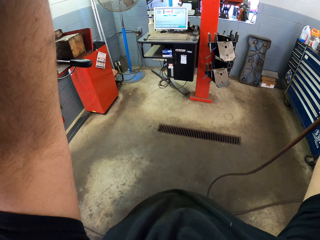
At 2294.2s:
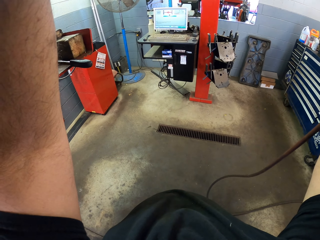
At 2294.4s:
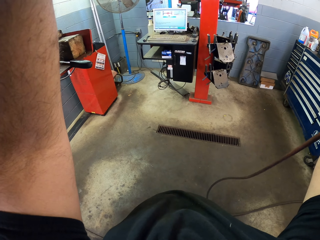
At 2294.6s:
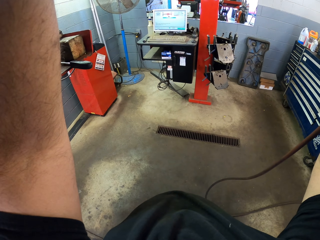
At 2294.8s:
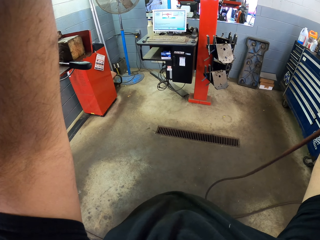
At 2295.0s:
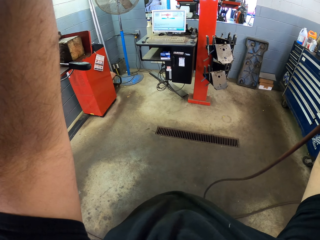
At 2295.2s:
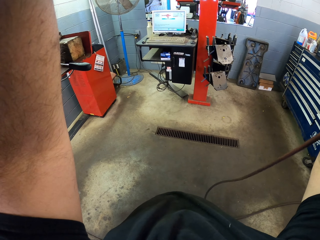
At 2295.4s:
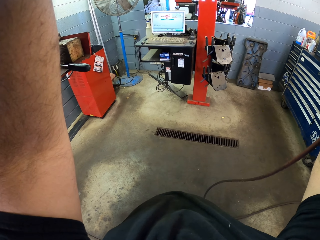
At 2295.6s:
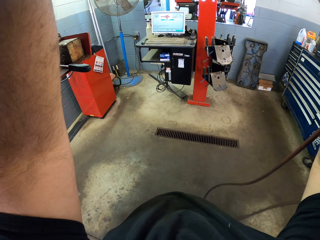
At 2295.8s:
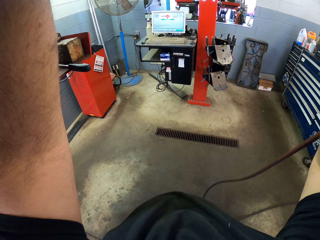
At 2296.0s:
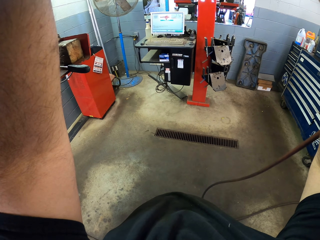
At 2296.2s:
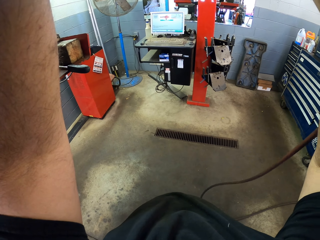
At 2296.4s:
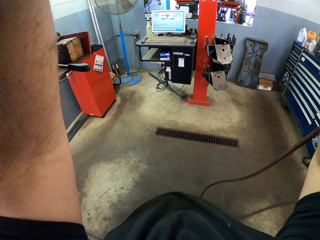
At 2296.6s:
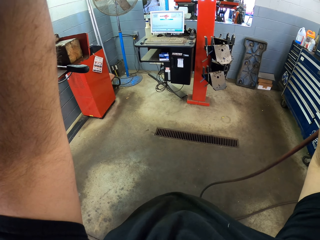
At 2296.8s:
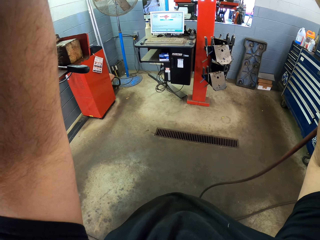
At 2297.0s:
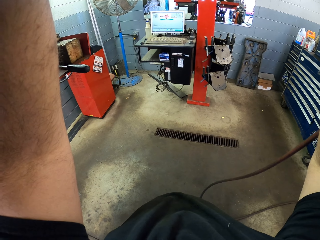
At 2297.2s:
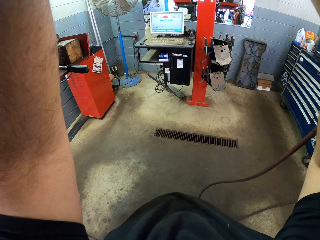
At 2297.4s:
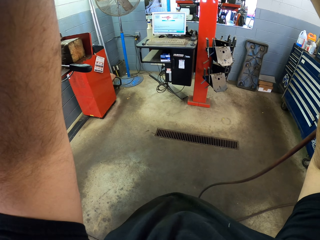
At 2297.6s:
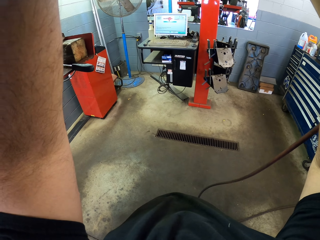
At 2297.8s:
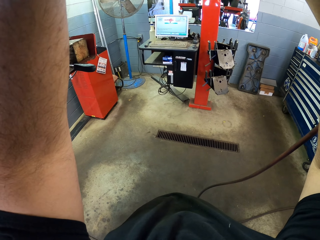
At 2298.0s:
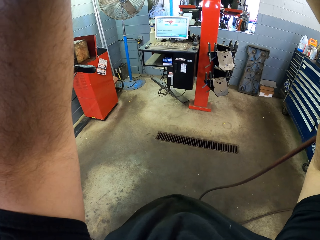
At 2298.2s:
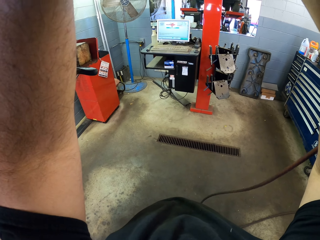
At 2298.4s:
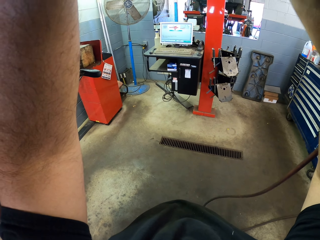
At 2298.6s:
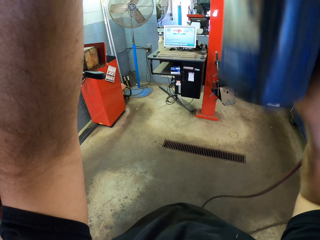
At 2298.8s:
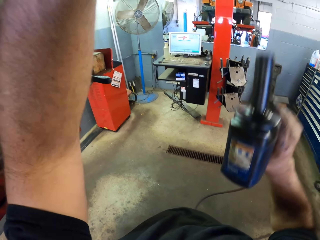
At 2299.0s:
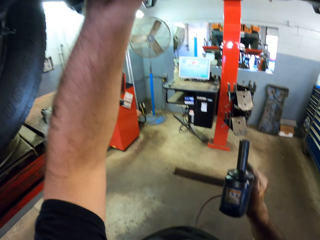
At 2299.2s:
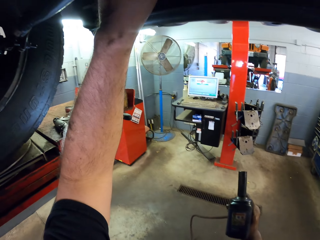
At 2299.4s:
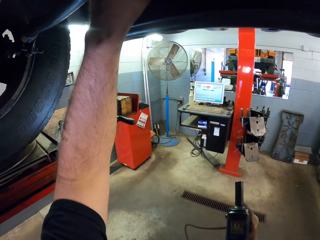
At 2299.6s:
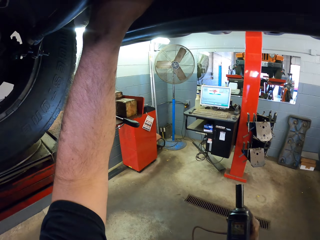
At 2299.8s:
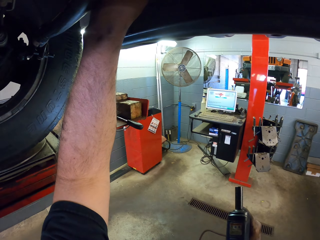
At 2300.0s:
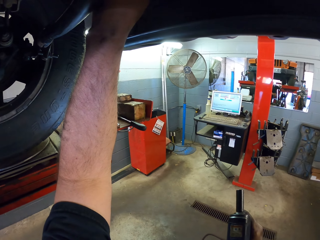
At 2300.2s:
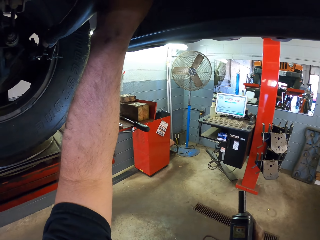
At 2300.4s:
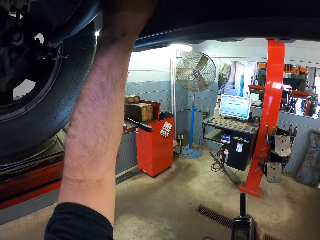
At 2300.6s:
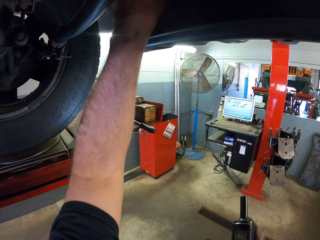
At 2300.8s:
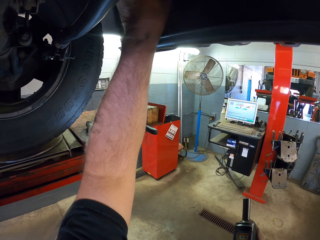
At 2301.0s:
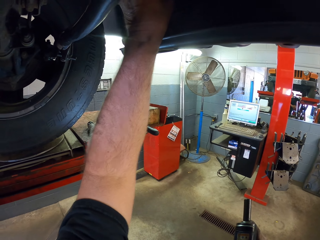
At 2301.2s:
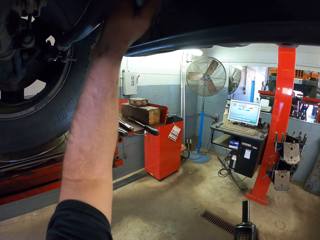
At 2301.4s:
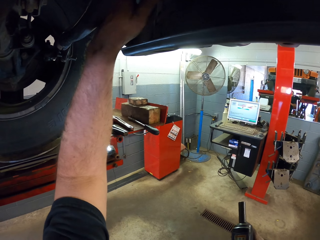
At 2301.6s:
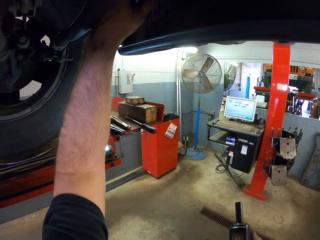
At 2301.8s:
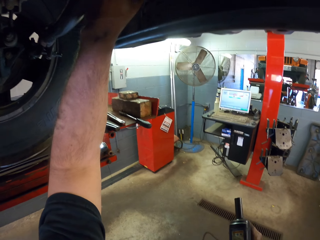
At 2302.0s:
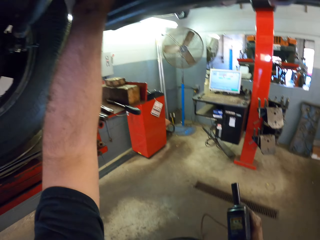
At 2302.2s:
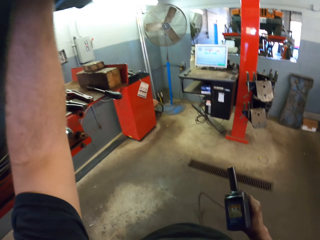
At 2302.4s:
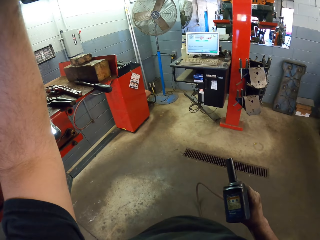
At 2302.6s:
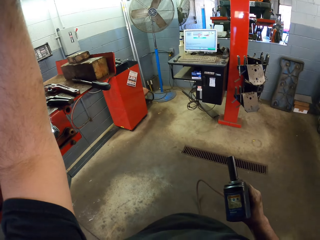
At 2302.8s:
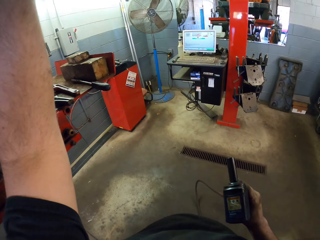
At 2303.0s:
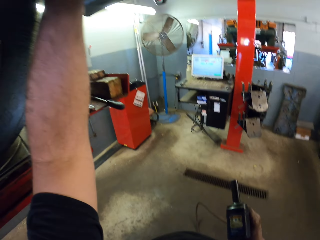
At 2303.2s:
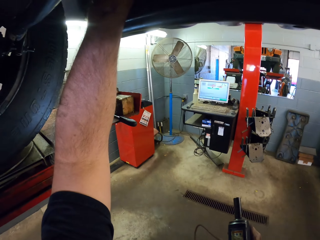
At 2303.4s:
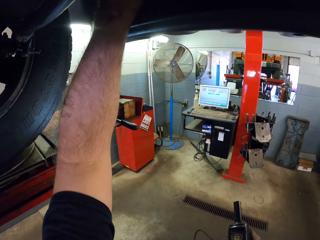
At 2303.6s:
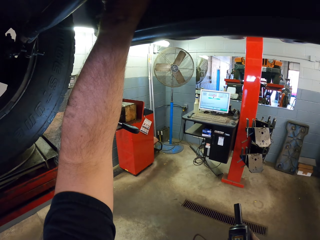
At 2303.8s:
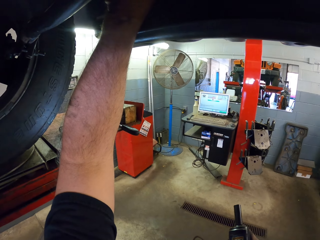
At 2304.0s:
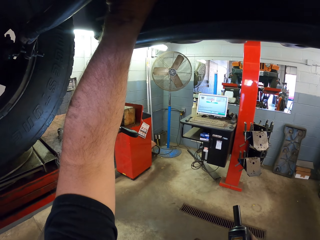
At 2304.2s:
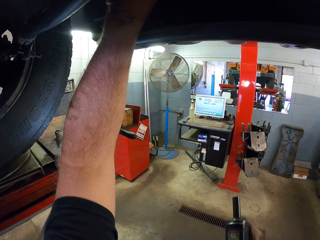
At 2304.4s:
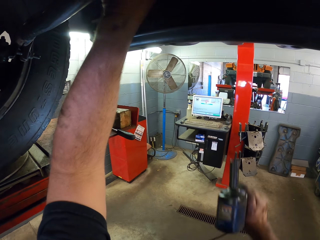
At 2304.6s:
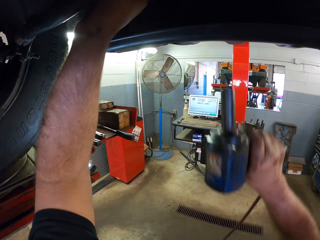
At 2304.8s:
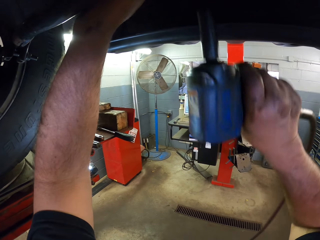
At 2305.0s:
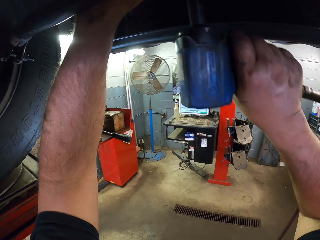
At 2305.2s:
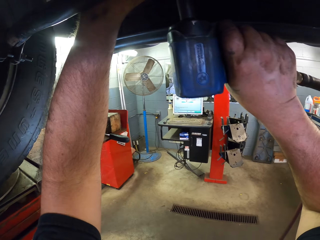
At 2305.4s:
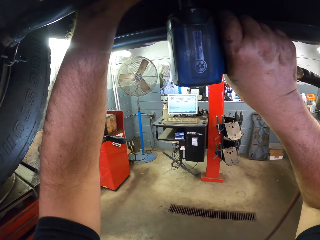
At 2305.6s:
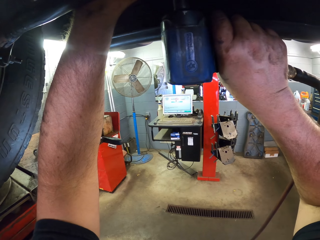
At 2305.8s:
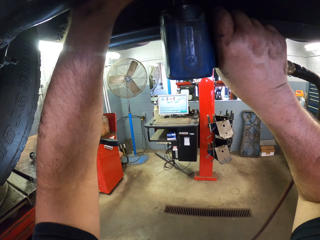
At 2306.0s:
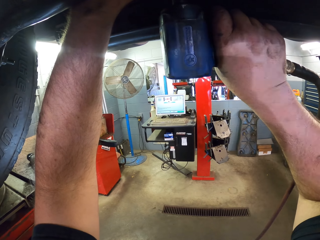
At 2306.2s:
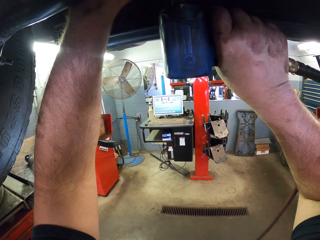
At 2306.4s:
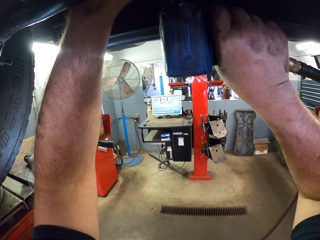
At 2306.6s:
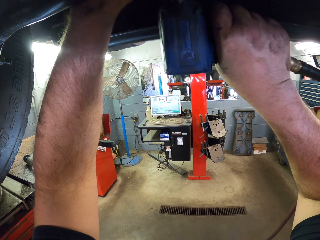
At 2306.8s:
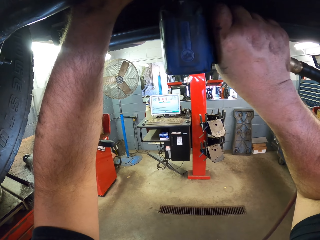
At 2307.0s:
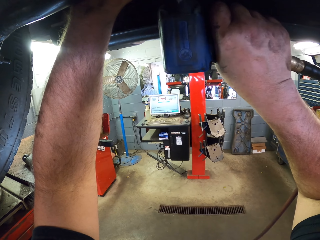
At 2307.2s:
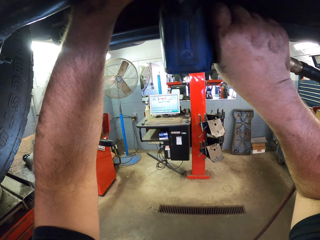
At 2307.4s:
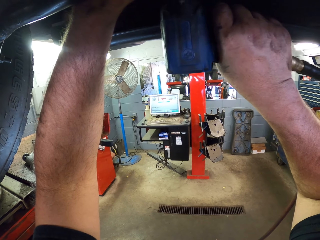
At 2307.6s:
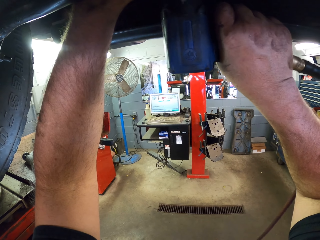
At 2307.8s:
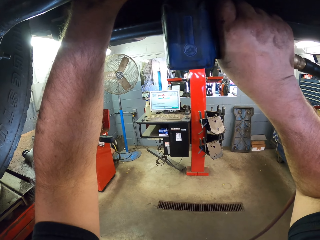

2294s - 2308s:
The camera wearer stops using the impact wrench. He tightens something with his hand. He puts the drill machine down. He fixes the wheel hub. He looks around, looks under the car and tightens with the impact wrench.

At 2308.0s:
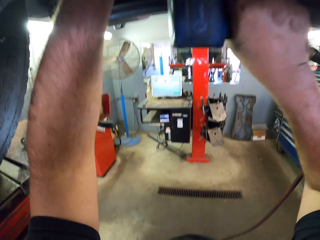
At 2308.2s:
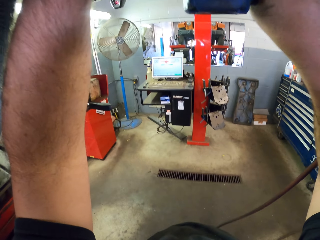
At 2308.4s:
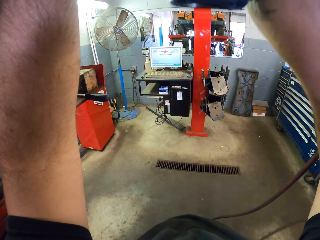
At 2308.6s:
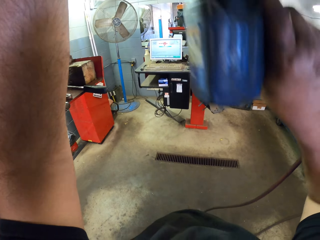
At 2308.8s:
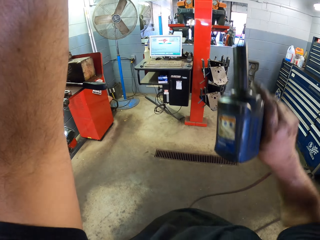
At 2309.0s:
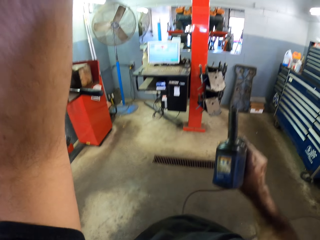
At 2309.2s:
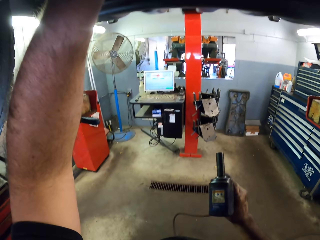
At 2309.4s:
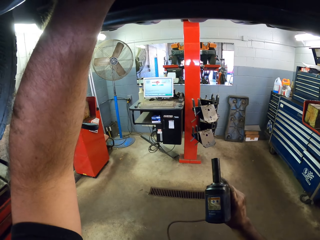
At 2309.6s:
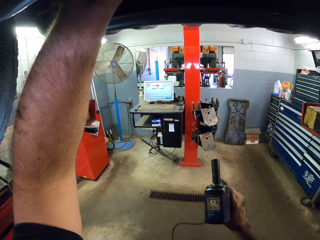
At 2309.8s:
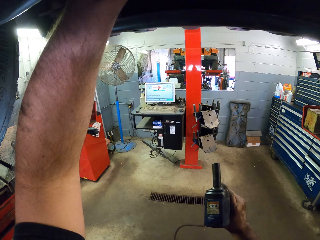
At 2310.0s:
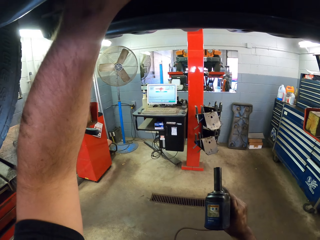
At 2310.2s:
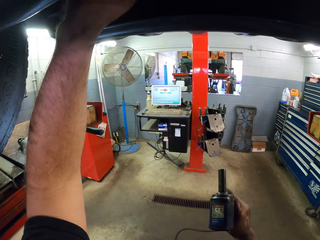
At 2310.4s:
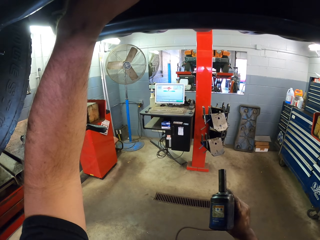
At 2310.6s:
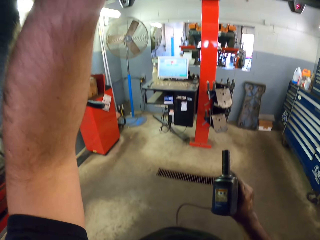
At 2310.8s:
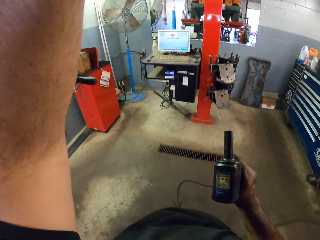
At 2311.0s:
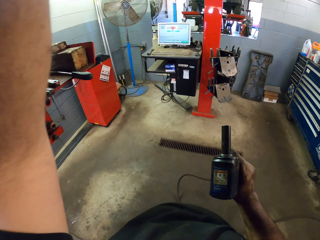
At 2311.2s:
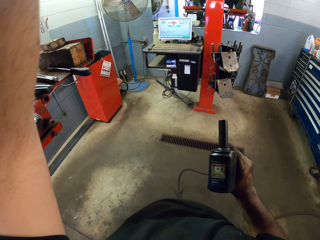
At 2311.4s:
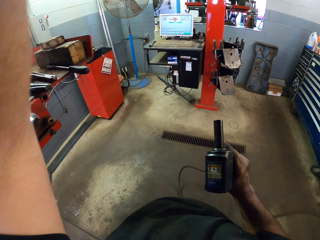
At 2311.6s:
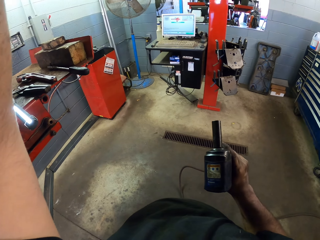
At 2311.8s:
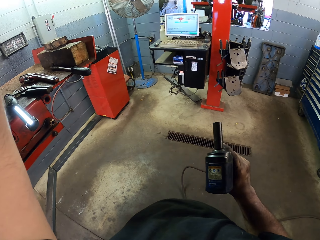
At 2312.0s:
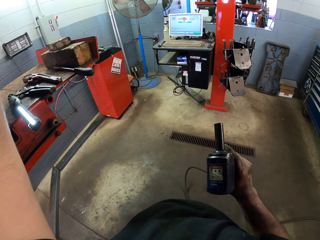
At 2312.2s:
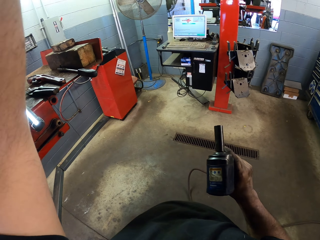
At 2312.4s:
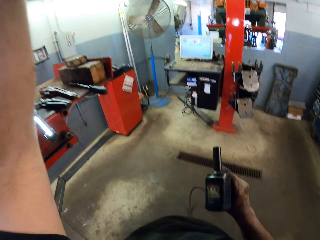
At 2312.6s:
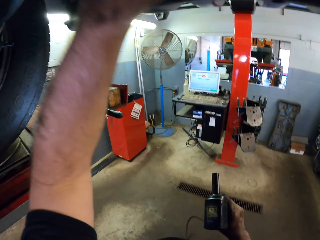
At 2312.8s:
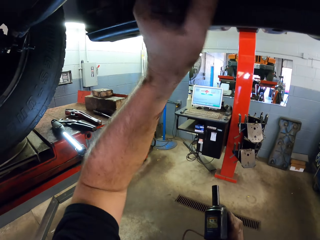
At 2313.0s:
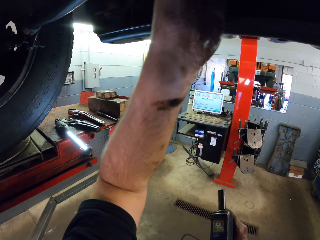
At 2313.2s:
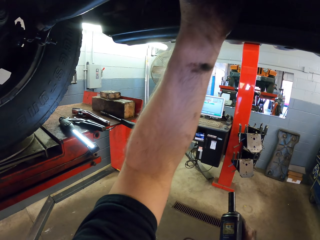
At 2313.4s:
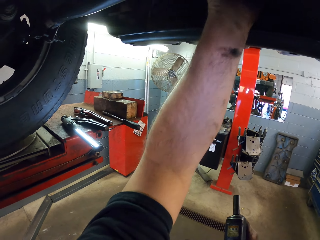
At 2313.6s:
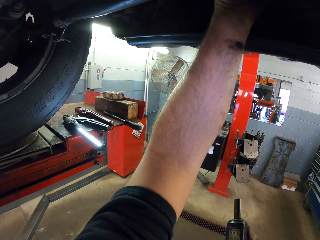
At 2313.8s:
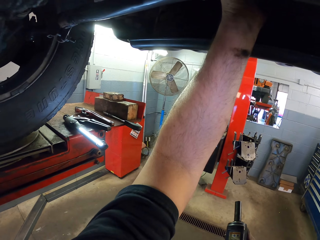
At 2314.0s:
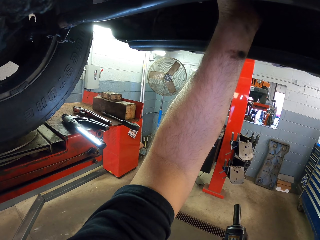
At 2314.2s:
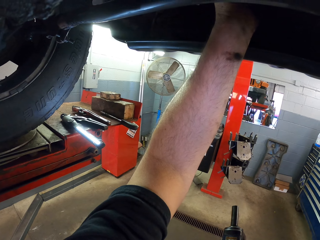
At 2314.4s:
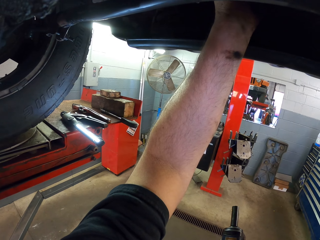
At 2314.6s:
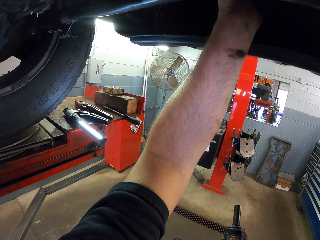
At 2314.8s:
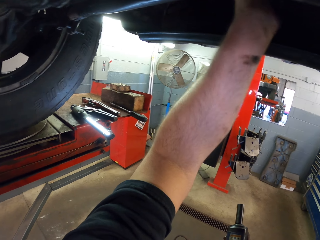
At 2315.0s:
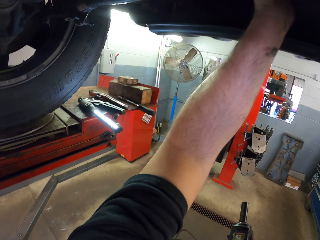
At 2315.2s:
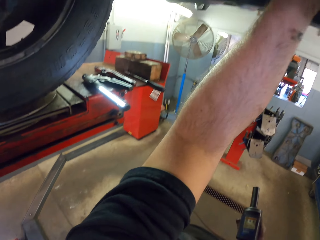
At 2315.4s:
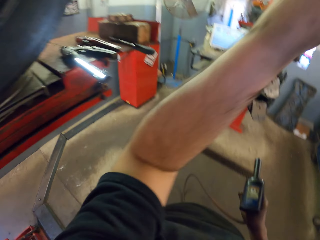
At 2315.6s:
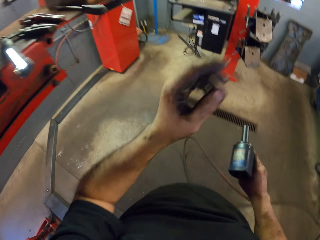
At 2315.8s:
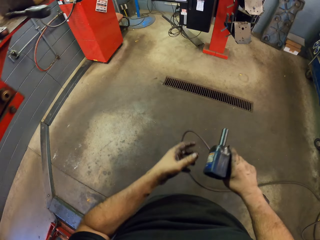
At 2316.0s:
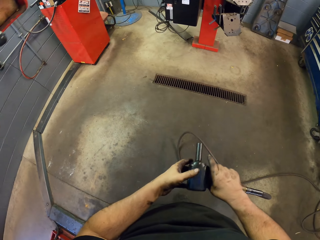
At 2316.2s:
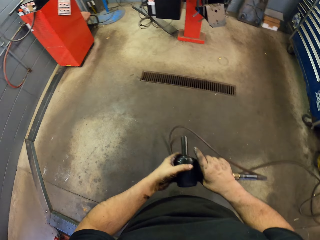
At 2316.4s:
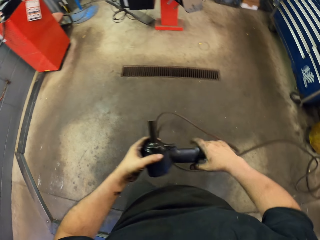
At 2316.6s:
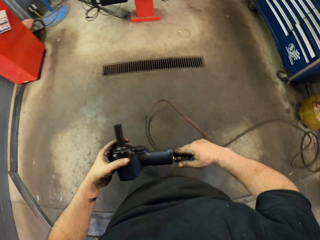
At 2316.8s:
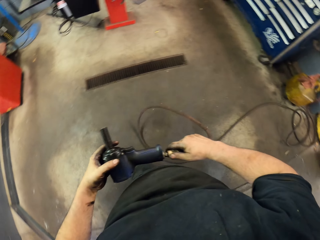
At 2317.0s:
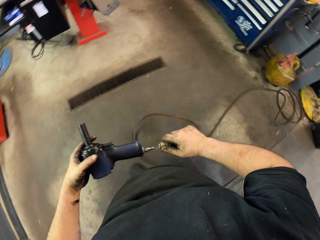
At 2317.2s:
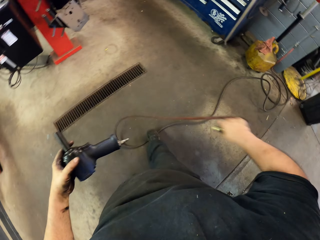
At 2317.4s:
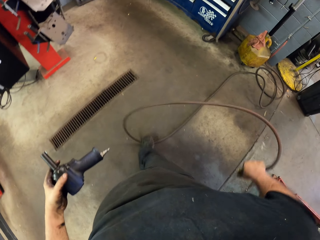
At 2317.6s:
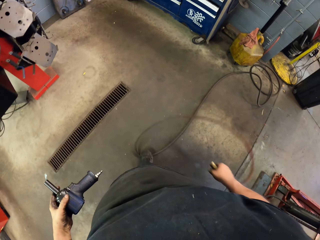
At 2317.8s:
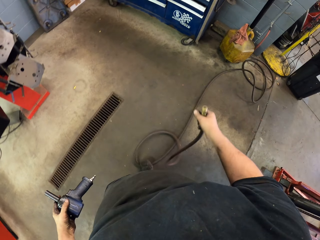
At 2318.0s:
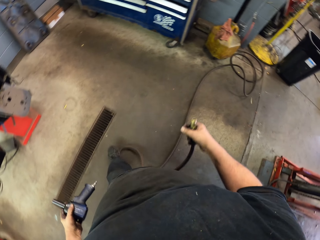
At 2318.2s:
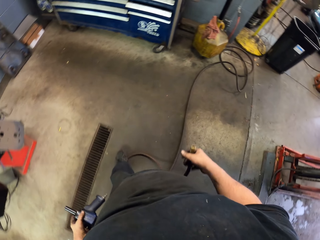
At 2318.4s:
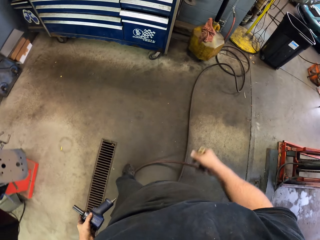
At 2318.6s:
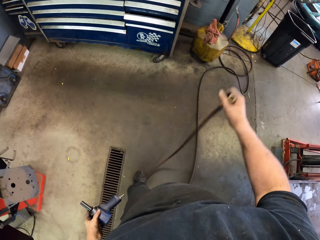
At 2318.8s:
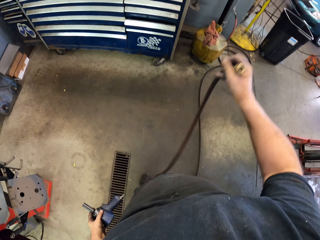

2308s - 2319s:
The camera wearer stops using the impact wrench. He tightens something with his hand. He looks around. He looks under the car. He disconnects the impact wrench. He removes the pipe from the impact wrench or drill machine.
